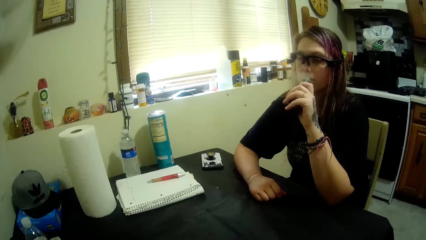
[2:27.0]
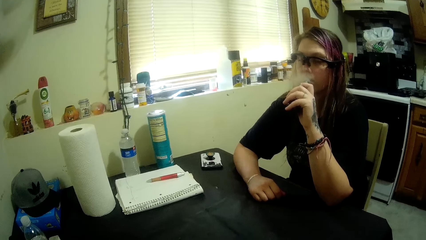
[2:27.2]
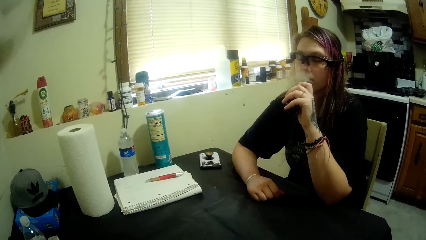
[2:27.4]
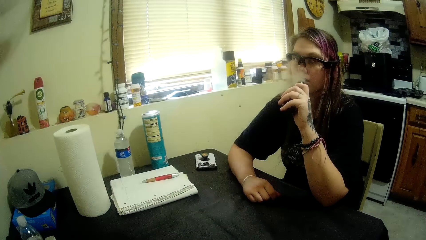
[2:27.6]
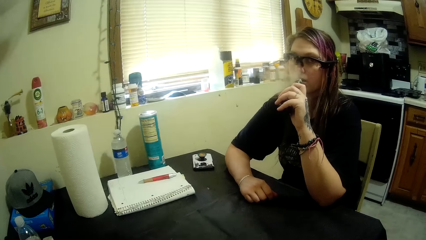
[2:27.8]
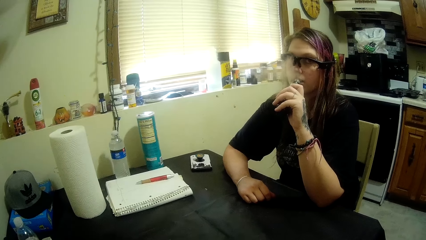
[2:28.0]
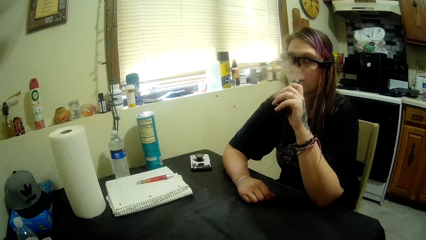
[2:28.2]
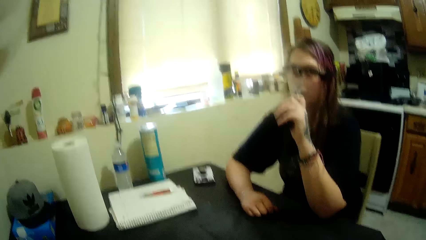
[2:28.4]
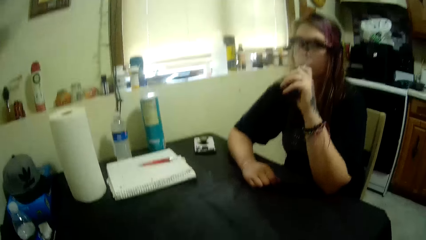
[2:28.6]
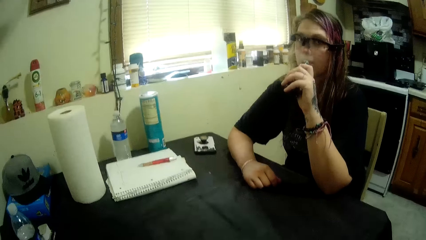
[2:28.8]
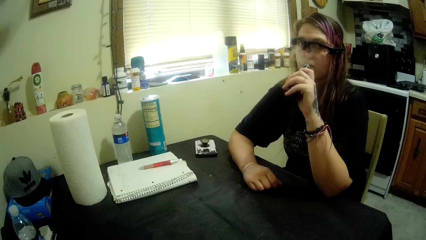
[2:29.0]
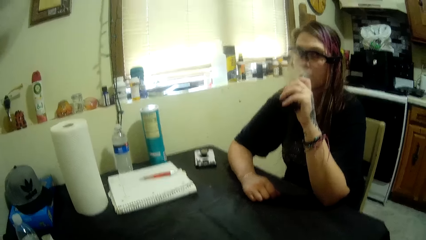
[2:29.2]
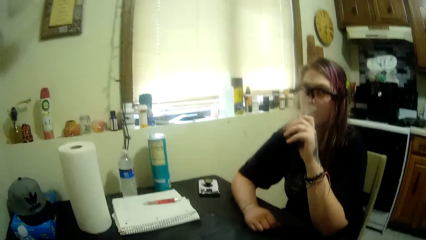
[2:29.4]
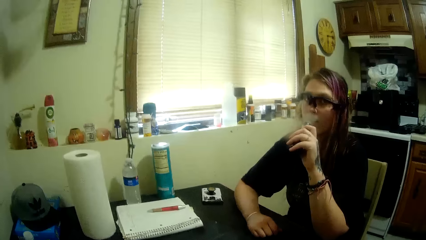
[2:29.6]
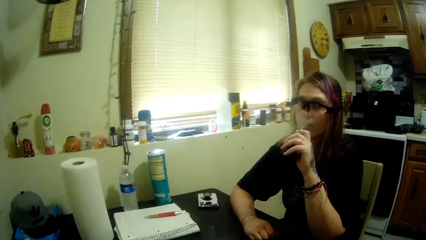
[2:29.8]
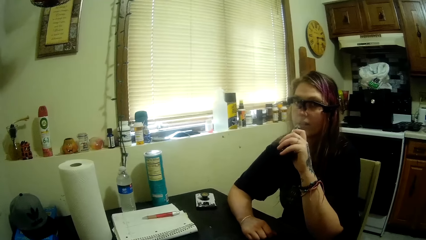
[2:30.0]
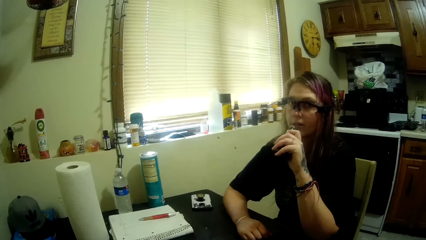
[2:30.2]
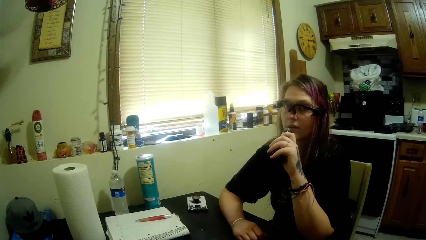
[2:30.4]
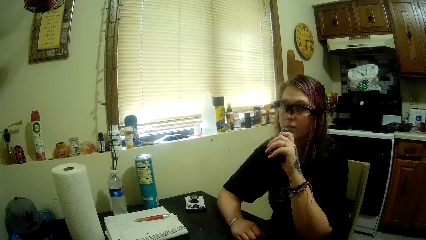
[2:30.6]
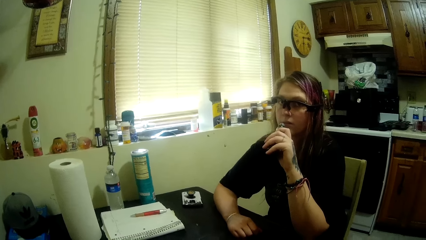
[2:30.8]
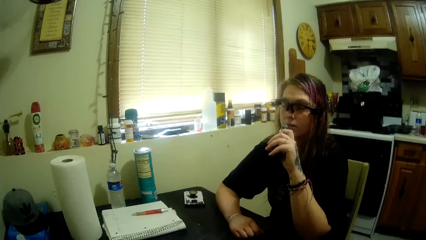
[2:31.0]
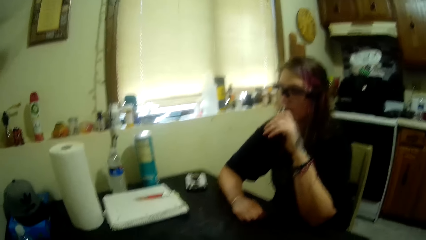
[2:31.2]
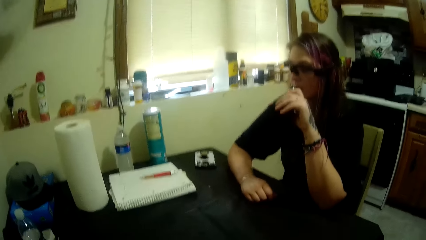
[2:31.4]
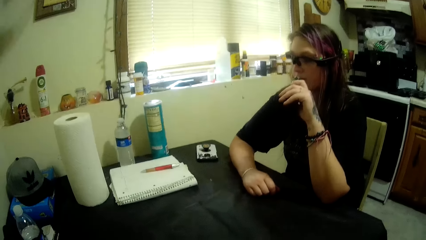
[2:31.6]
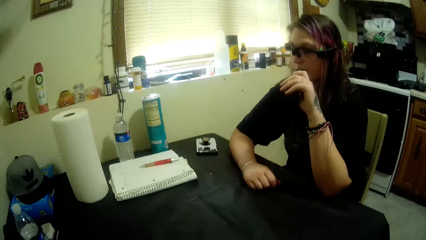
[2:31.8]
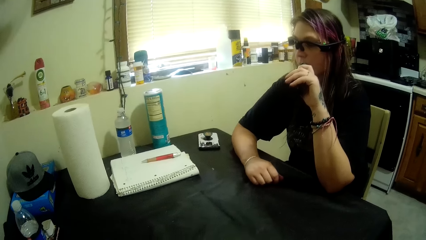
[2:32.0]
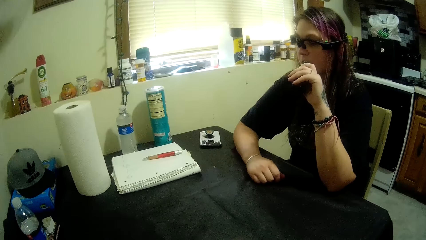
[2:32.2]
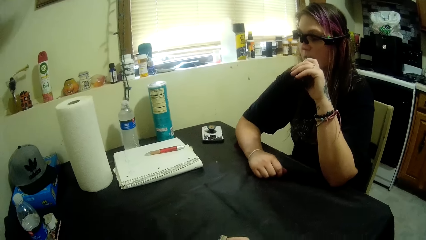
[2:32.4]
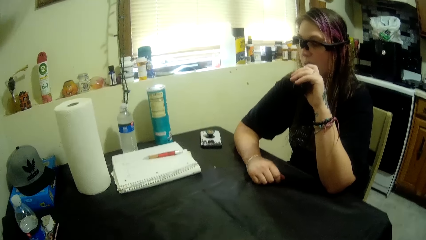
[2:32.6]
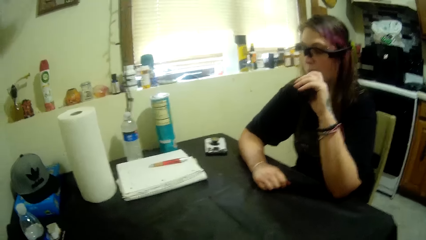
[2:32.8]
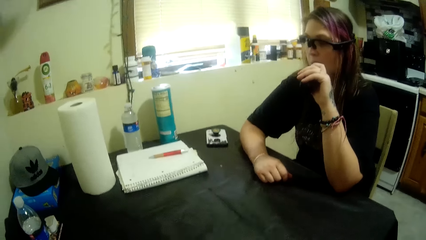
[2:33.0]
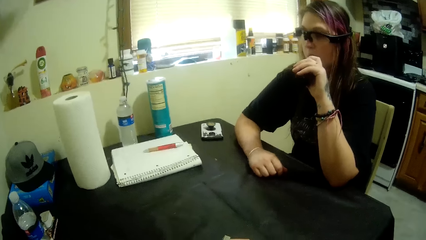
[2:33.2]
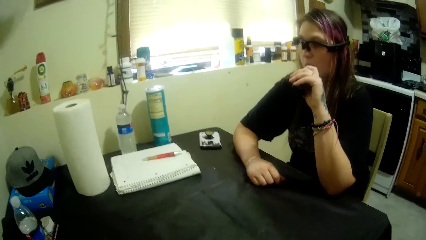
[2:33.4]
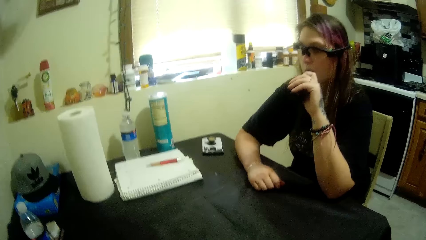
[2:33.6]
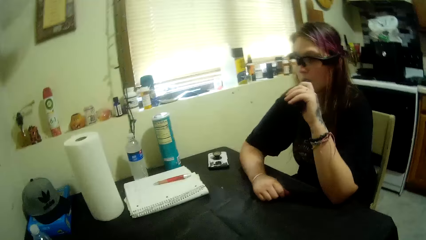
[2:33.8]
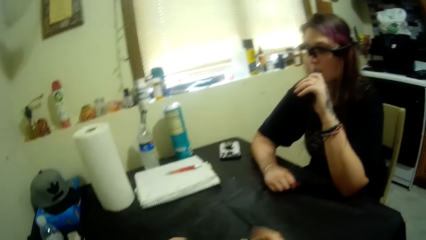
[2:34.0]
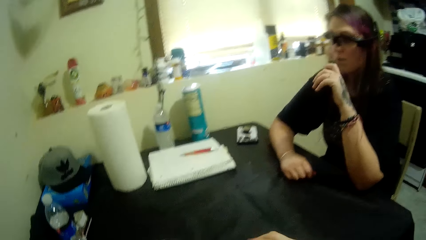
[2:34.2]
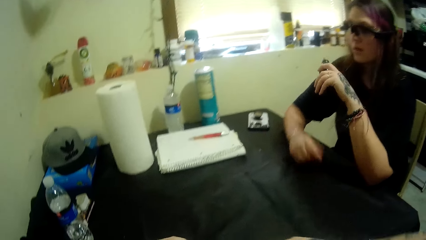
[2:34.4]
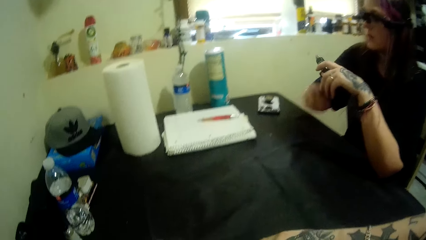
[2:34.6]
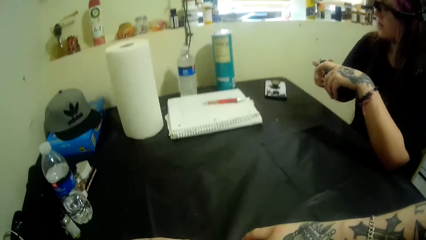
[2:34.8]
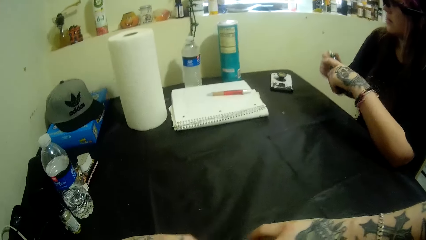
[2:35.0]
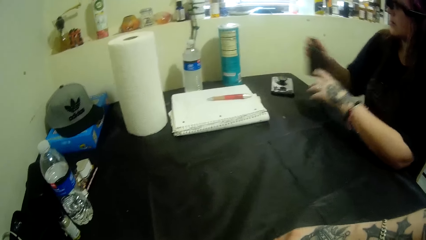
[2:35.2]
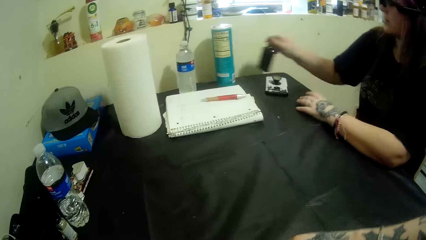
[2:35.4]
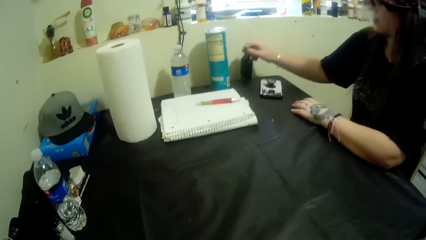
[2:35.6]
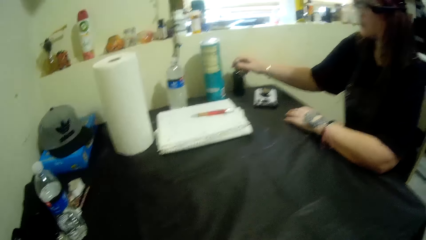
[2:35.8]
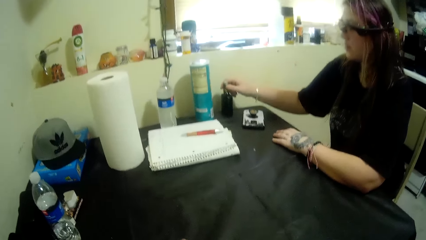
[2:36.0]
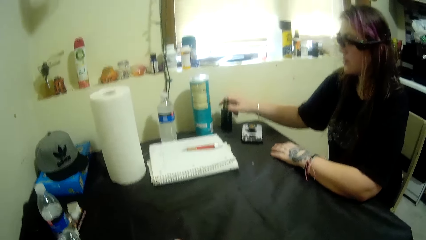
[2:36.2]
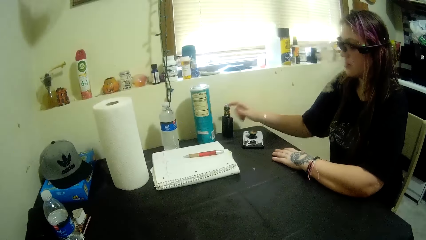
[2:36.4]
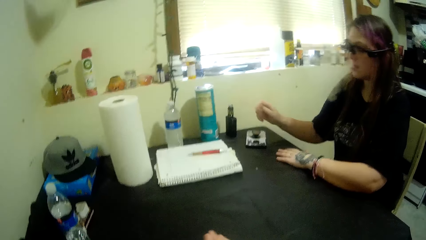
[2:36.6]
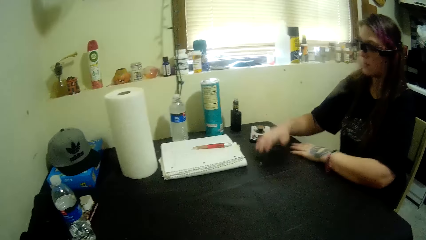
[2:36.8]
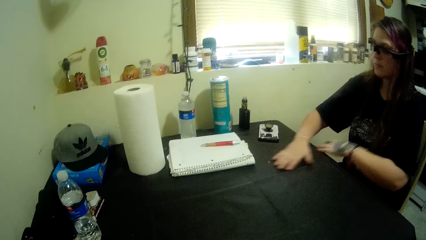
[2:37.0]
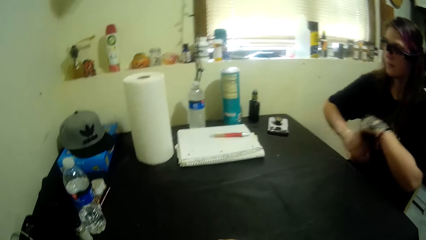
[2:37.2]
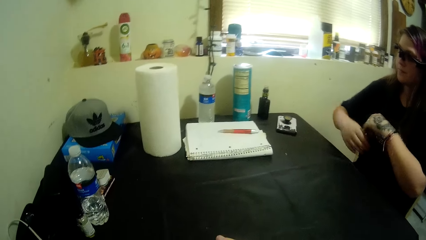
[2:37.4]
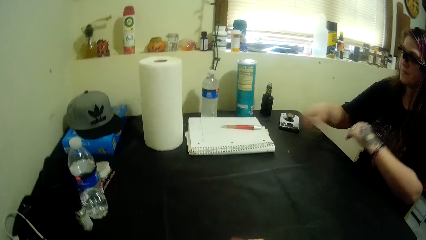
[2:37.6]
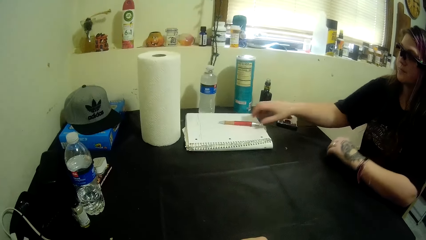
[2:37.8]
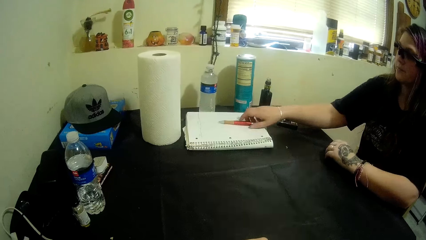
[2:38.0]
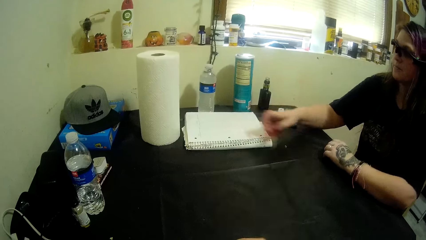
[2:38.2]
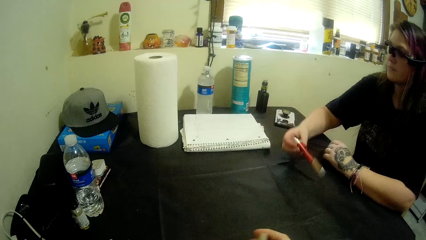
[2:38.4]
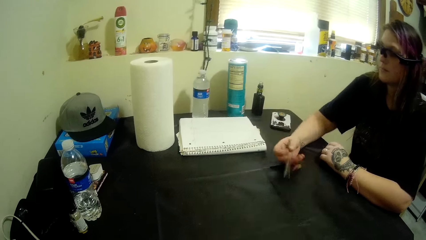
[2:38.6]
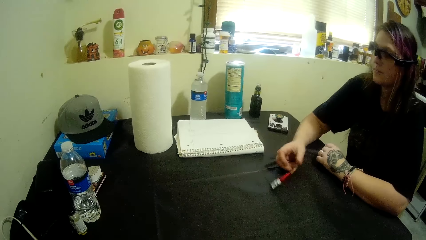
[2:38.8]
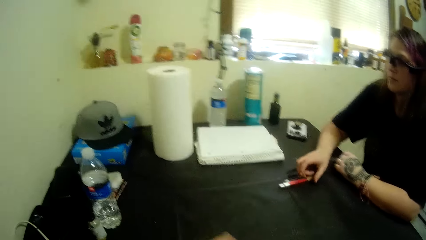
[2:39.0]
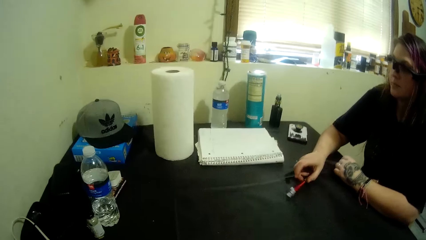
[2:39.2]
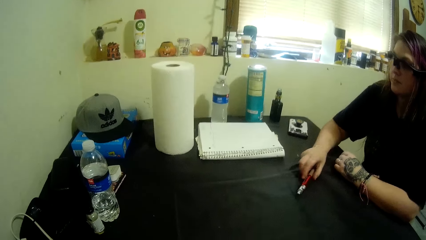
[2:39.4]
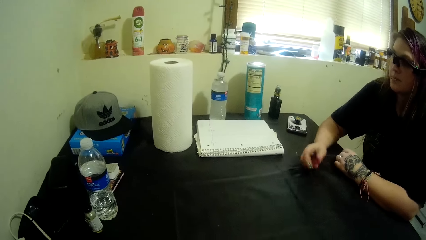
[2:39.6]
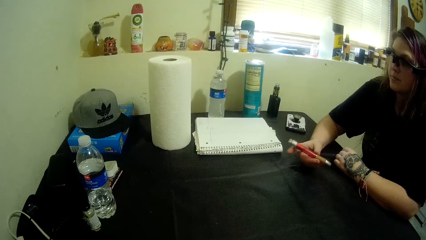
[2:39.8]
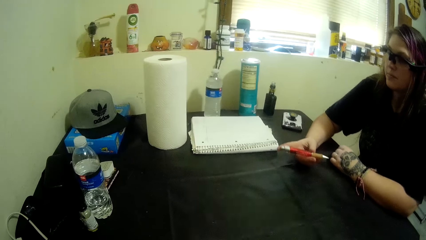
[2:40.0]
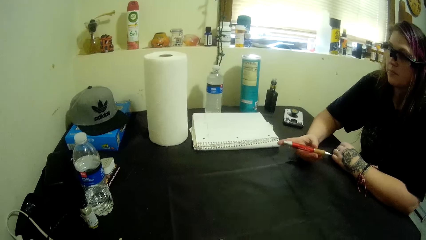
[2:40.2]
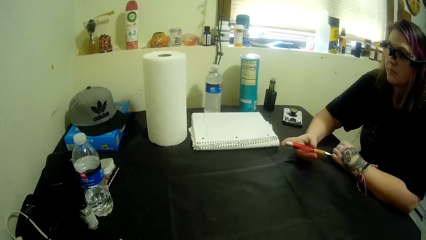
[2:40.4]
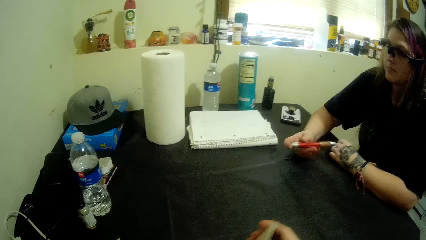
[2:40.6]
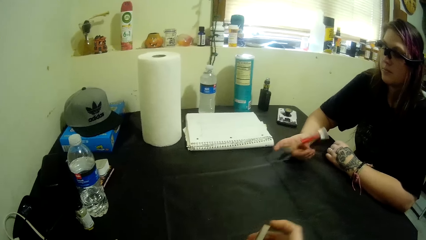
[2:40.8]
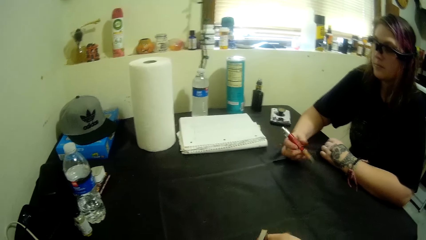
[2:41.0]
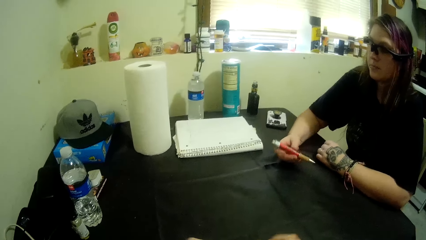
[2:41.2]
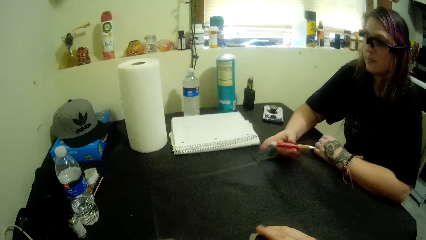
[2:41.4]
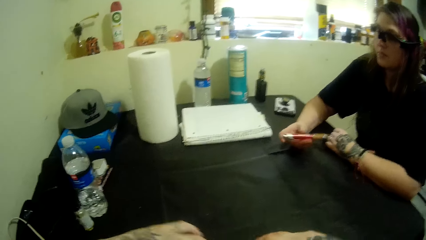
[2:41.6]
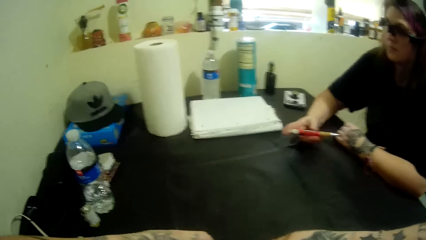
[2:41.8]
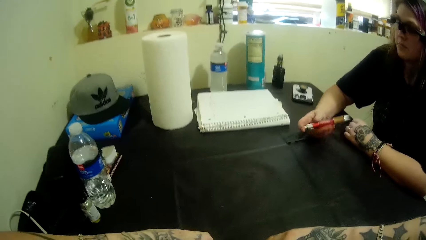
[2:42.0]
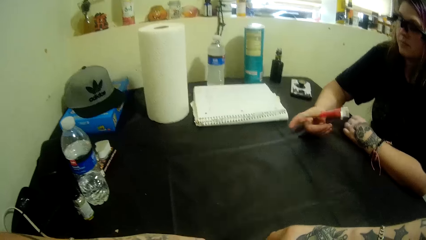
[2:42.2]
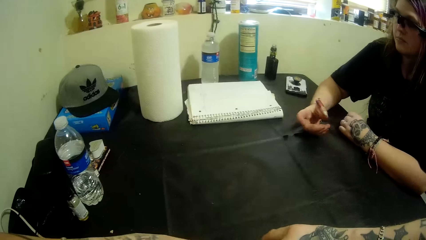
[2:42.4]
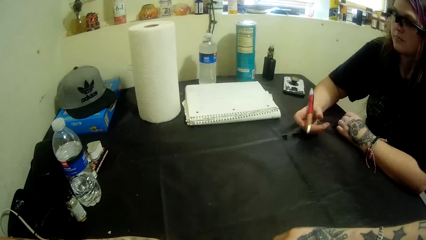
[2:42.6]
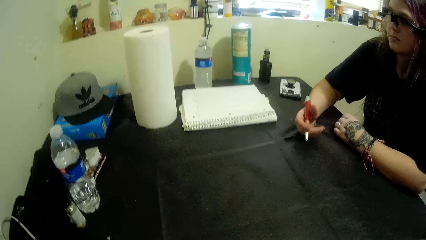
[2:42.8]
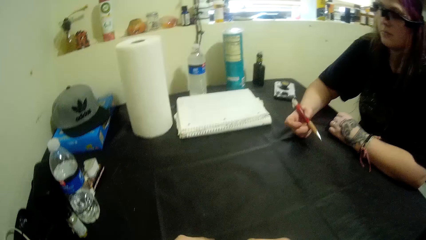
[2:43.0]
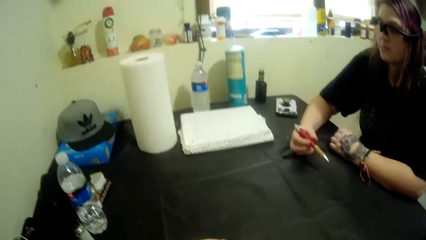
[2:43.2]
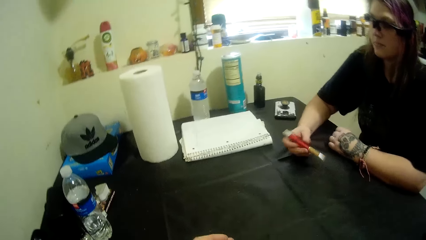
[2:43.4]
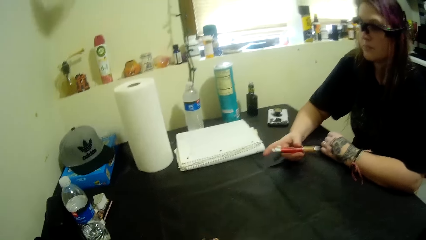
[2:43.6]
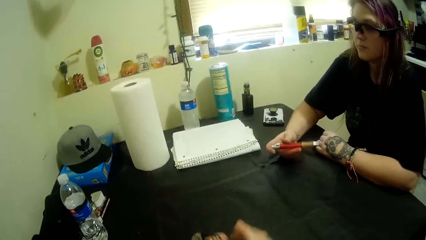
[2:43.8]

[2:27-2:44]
A woman converses with the camera wearer. The camera wearer converses with the woman. The woman drops the bottle on the table. The woman takes the pen from the book. The camera wearer picks up the pen. The woman plays with the pen.
